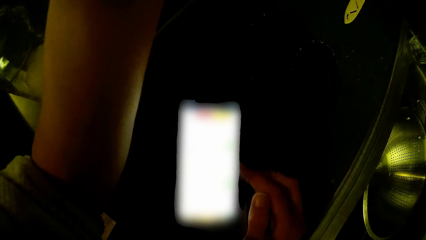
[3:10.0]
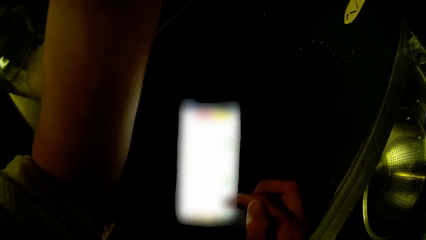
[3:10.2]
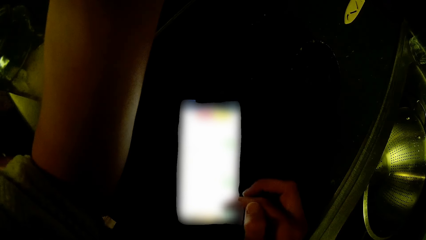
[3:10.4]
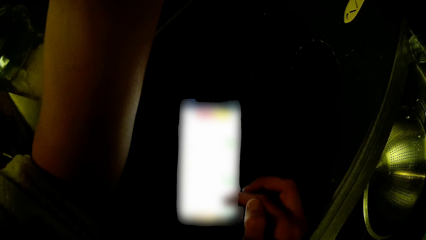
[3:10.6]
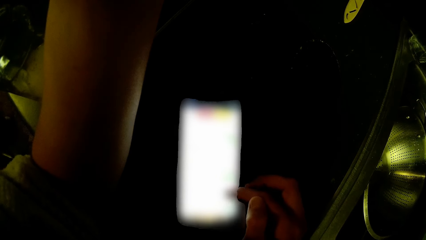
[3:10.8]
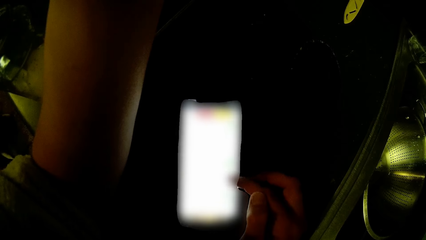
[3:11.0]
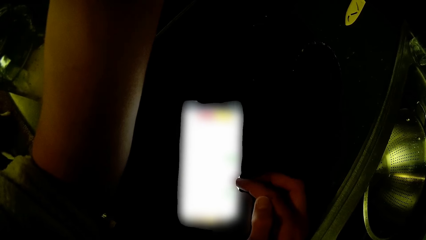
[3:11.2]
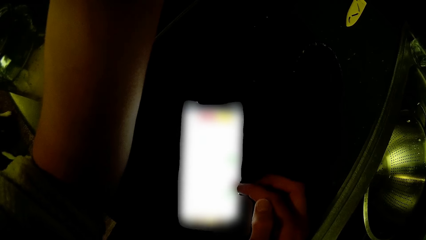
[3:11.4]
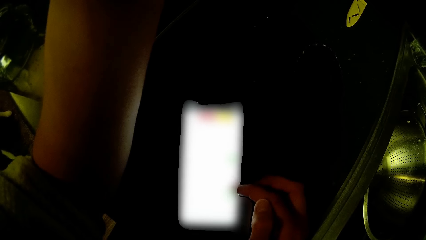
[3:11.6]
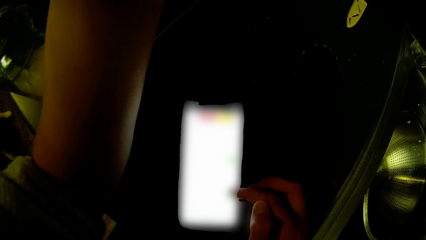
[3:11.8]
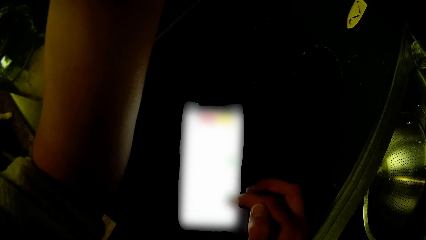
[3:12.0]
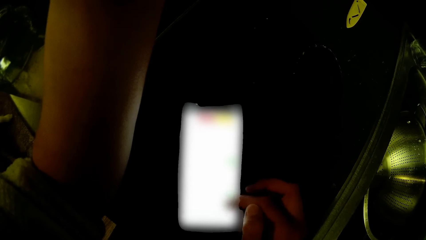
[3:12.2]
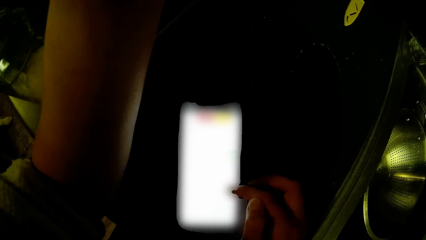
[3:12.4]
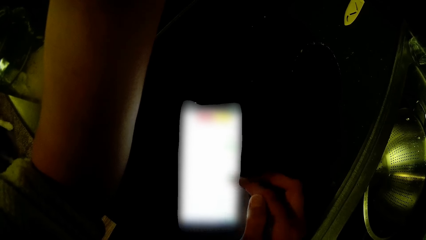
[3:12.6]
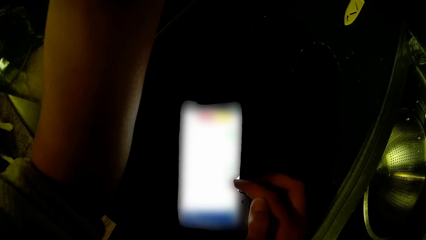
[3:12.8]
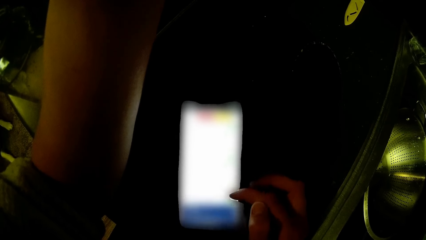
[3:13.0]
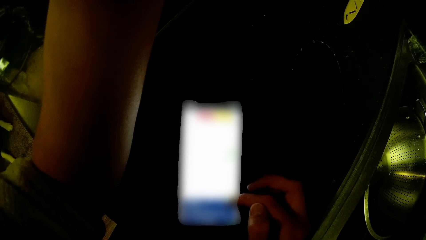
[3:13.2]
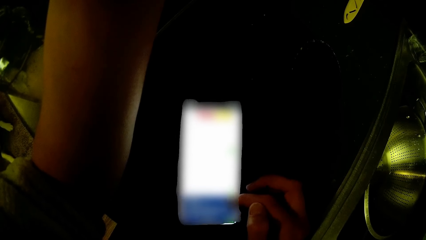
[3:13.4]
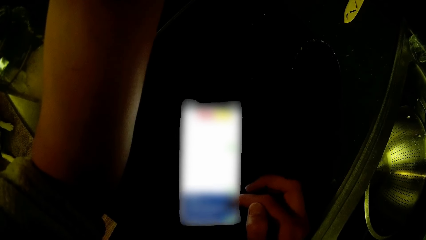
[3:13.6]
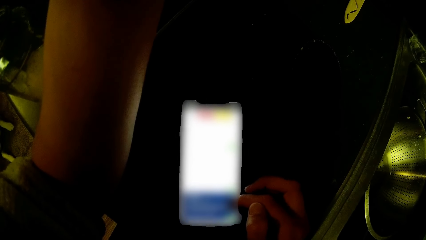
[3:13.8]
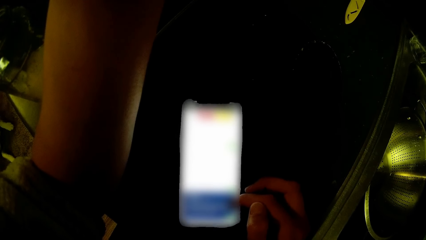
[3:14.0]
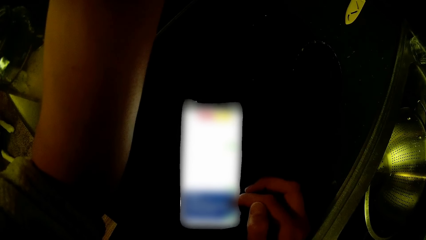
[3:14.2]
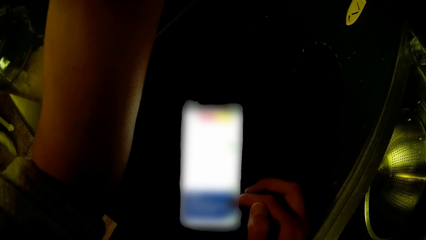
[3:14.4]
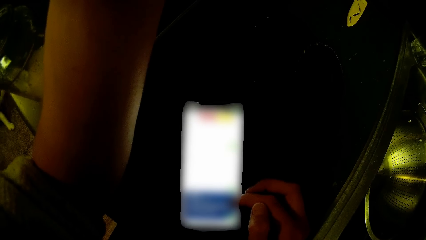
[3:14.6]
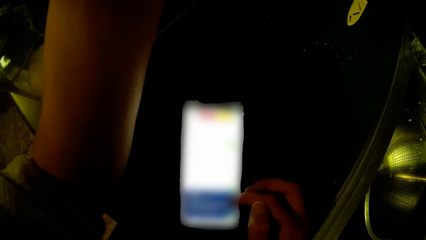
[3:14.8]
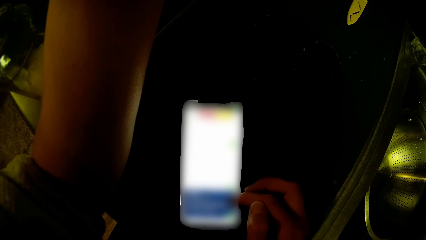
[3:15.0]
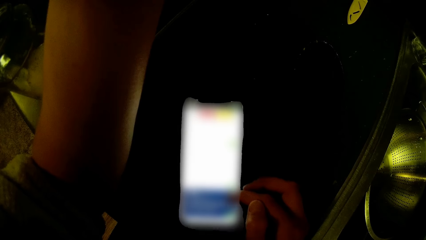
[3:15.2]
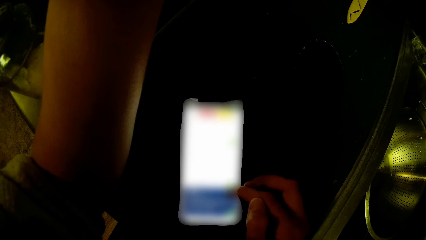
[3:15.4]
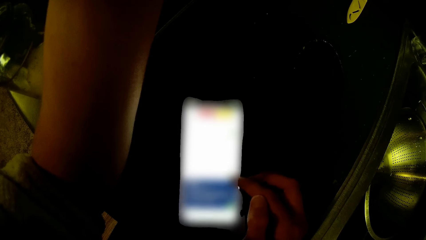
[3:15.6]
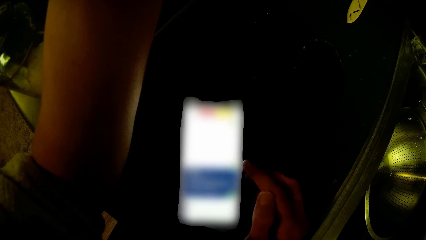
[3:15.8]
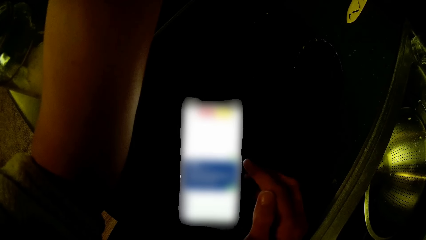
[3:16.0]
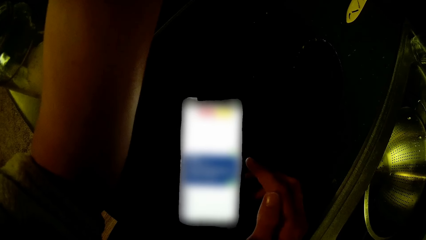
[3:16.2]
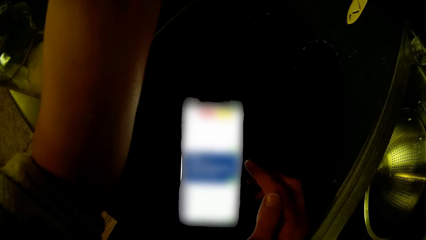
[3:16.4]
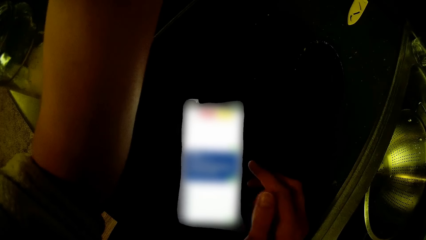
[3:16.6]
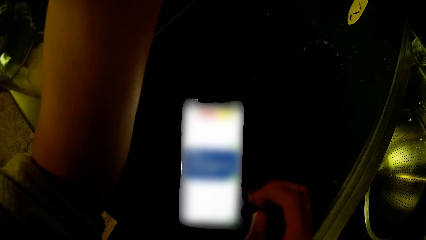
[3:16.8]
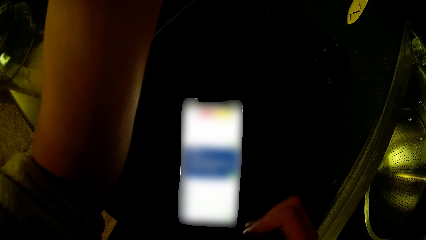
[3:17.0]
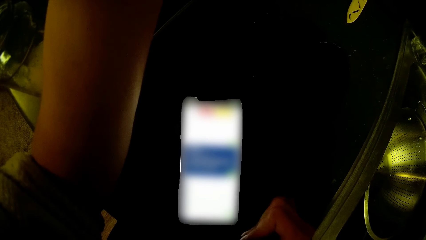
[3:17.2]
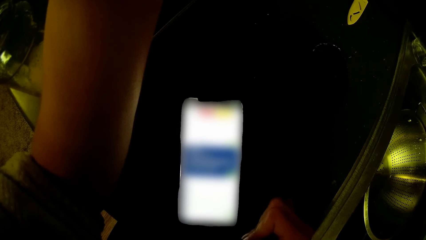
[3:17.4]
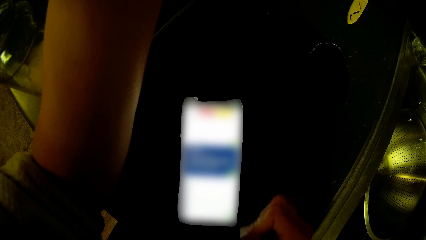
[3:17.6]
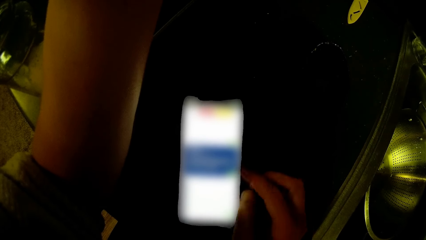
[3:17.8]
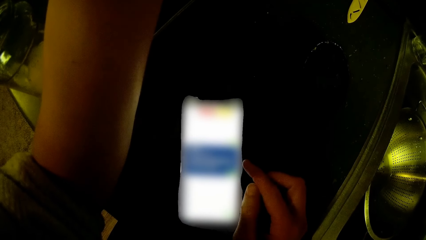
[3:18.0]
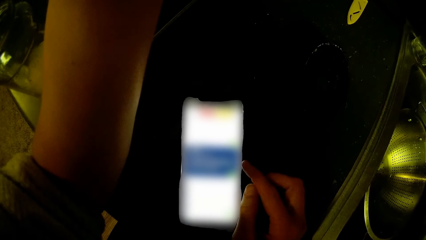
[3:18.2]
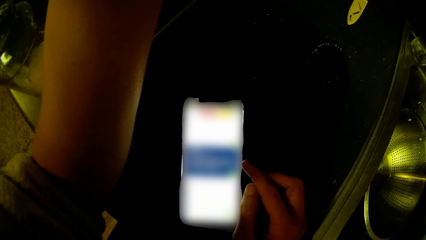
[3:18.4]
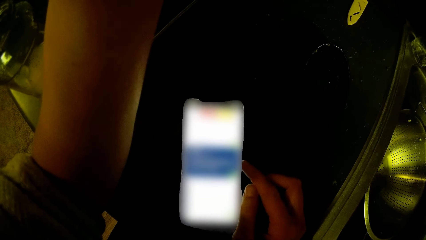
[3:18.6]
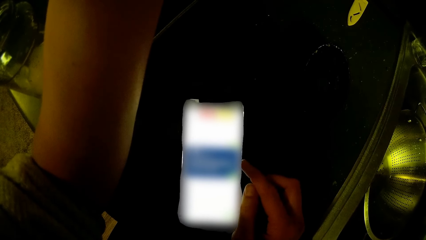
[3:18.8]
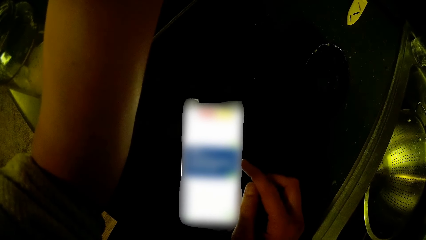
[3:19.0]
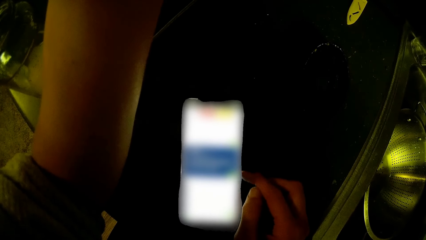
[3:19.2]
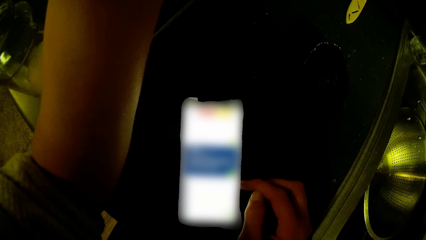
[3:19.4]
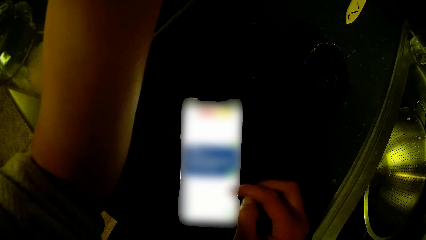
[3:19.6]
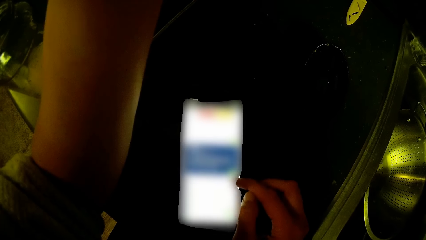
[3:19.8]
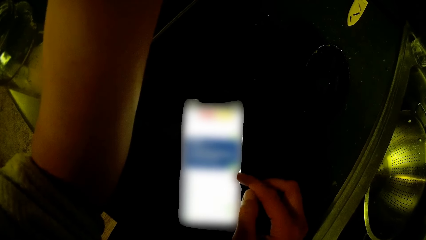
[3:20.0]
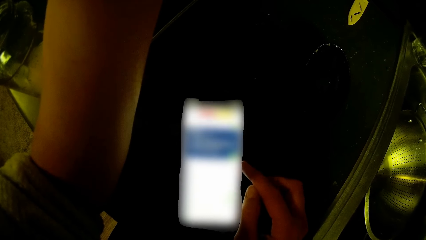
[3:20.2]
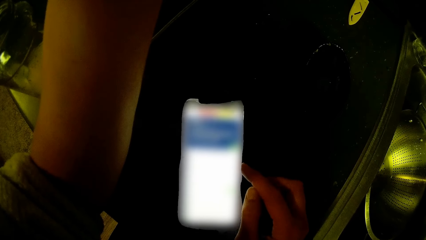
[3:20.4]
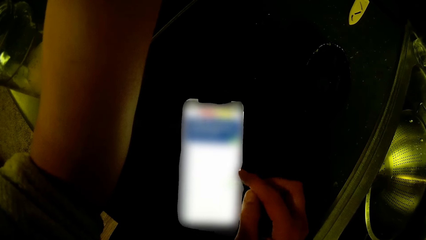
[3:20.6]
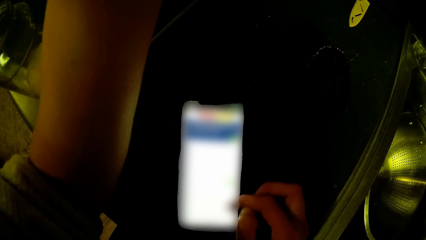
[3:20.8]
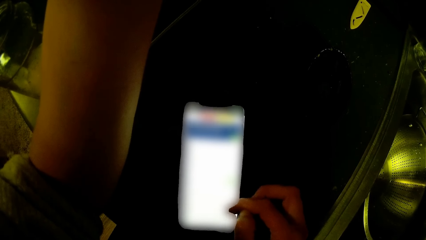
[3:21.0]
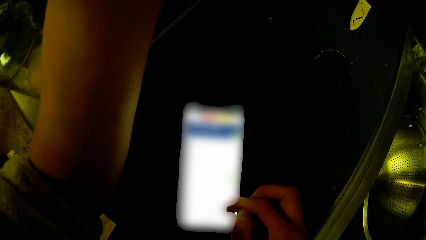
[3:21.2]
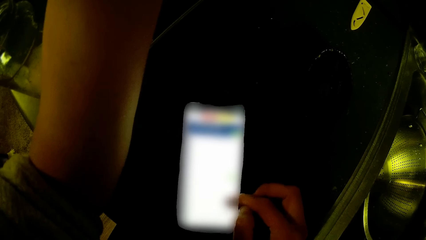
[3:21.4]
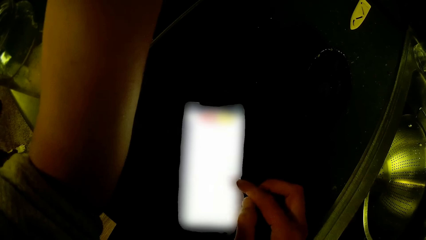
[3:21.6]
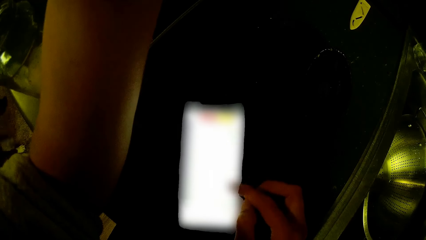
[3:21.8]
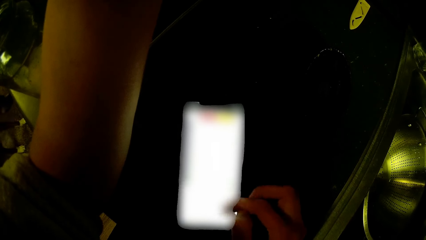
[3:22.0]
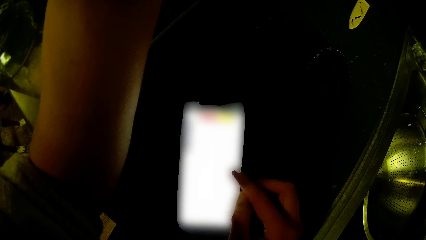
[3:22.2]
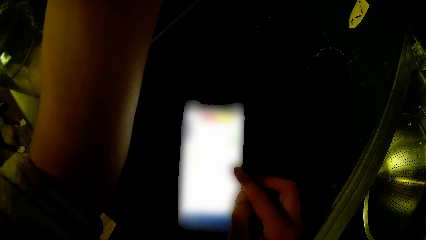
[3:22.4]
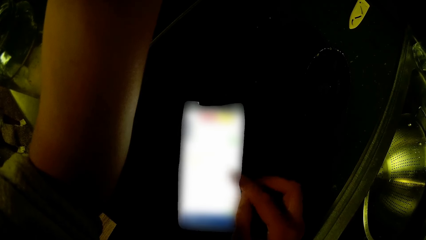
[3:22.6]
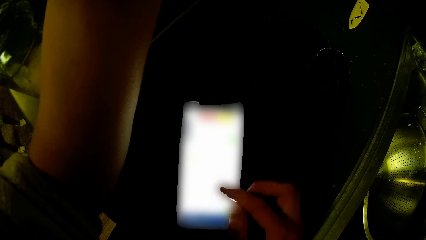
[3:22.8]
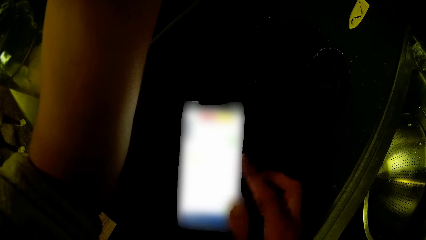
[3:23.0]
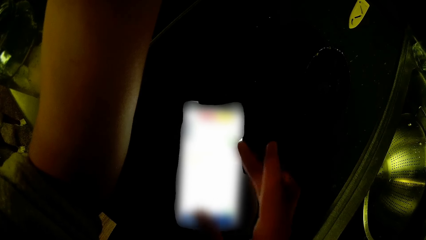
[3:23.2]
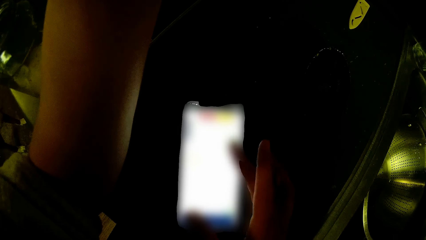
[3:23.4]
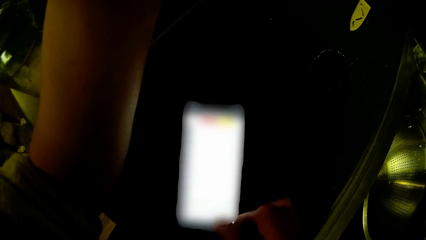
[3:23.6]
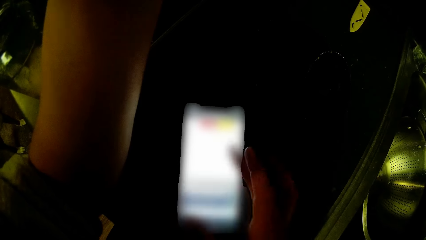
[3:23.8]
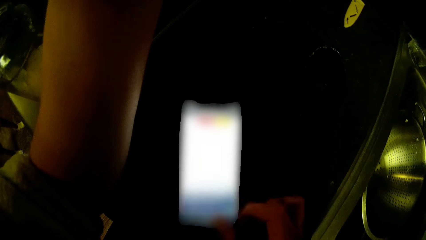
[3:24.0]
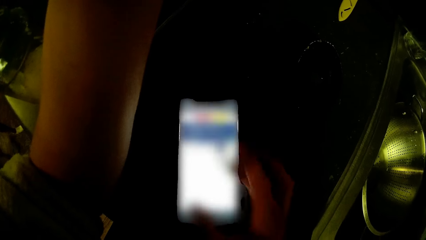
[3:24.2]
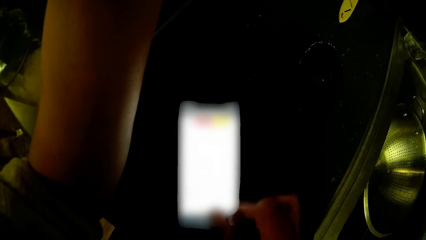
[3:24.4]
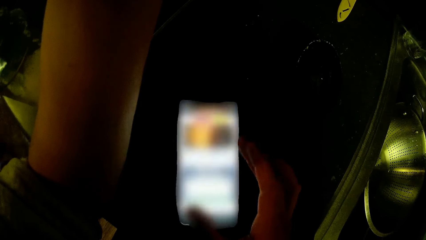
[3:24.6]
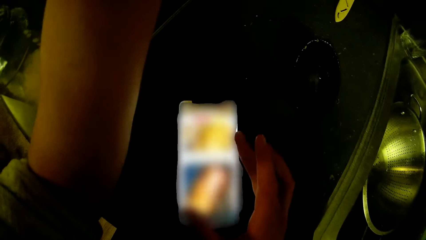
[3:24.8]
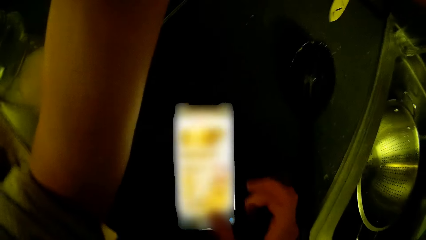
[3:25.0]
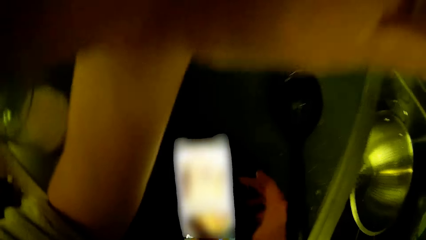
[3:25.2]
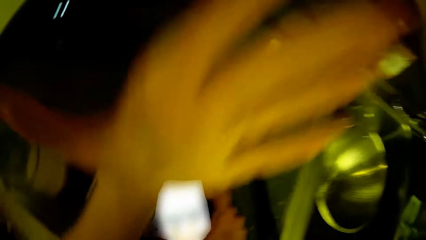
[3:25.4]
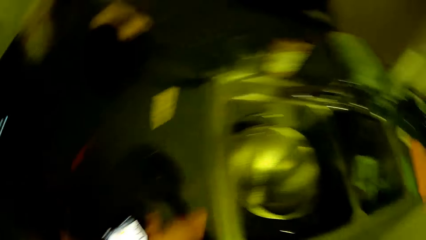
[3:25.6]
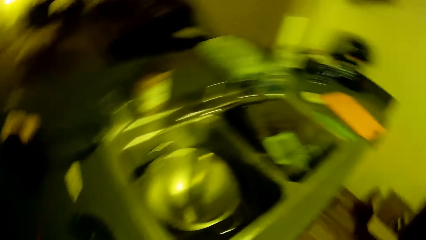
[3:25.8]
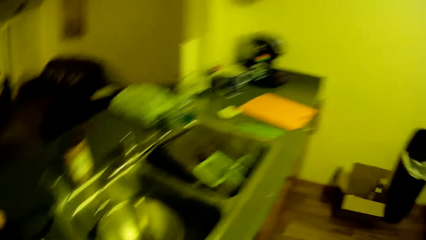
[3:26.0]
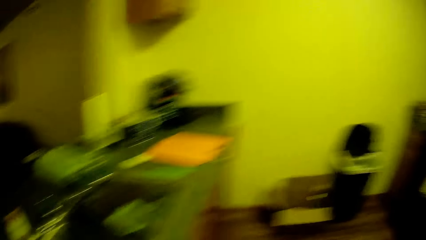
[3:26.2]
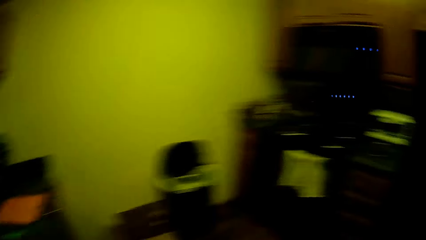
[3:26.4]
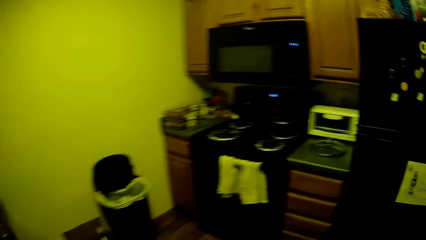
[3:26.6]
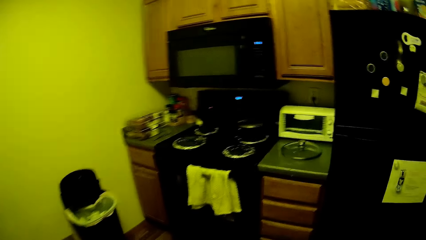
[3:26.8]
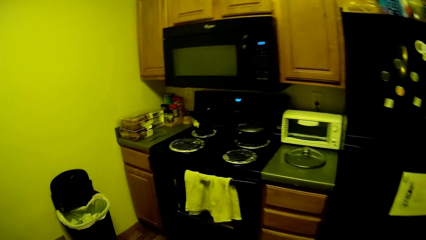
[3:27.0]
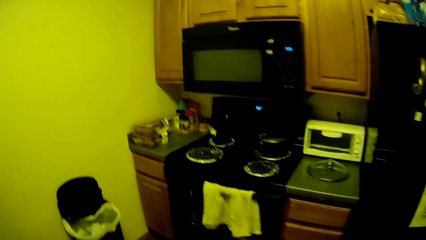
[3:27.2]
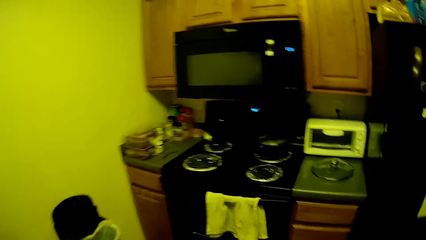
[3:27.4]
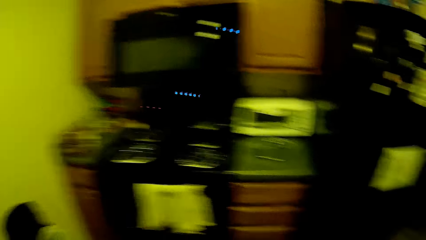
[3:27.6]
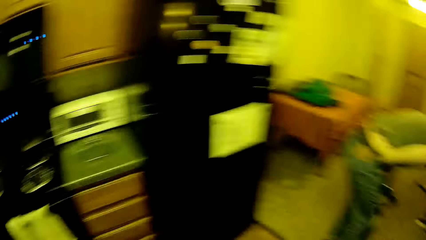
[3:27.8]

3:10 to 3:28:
The camera wearer moves and turns around.
